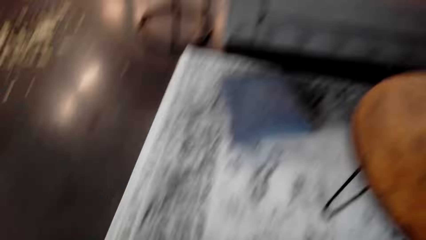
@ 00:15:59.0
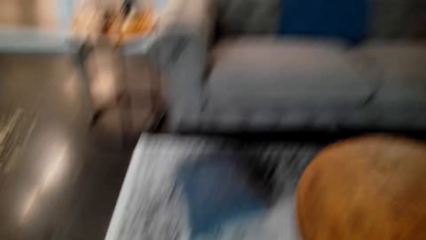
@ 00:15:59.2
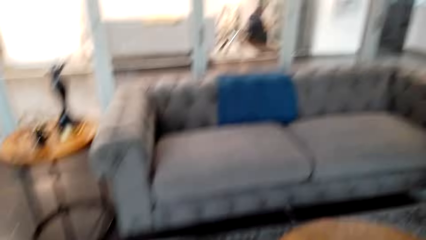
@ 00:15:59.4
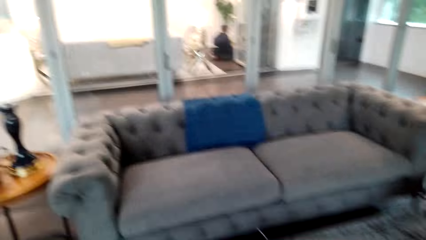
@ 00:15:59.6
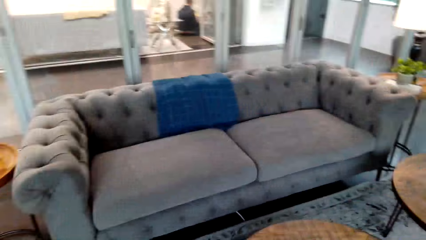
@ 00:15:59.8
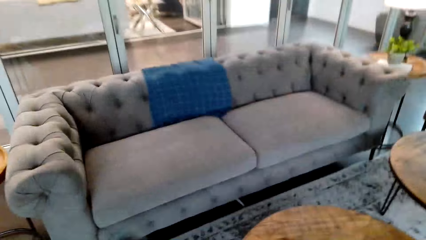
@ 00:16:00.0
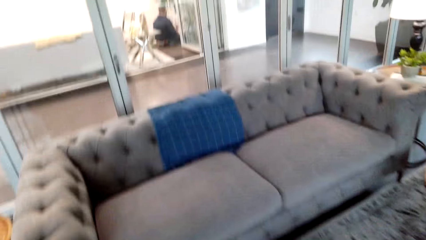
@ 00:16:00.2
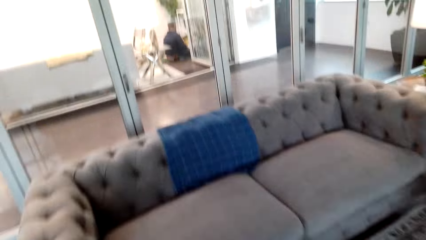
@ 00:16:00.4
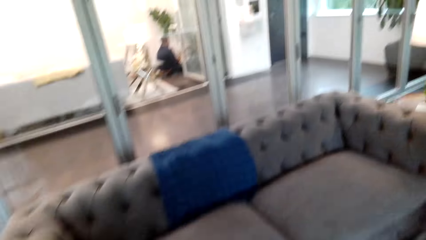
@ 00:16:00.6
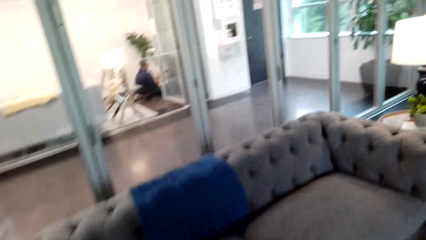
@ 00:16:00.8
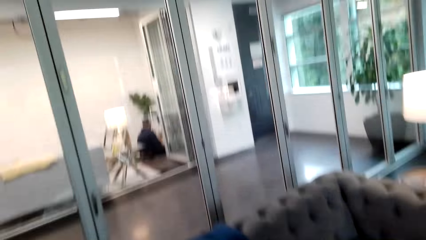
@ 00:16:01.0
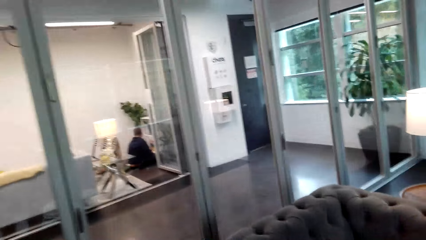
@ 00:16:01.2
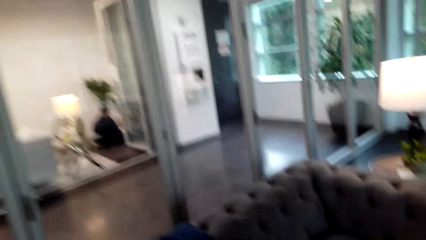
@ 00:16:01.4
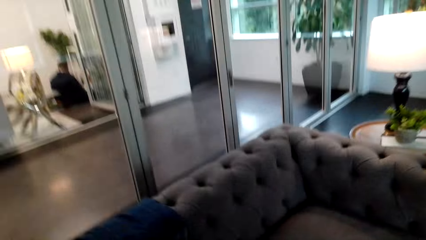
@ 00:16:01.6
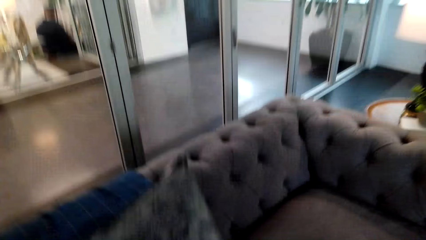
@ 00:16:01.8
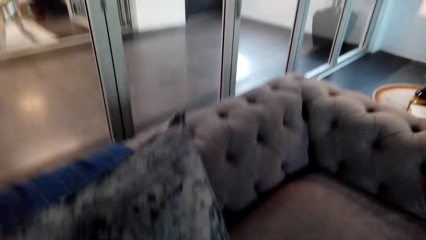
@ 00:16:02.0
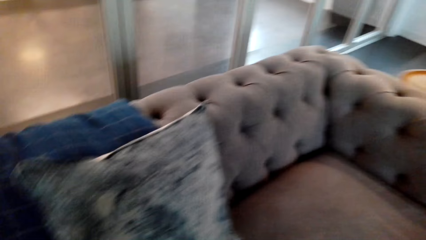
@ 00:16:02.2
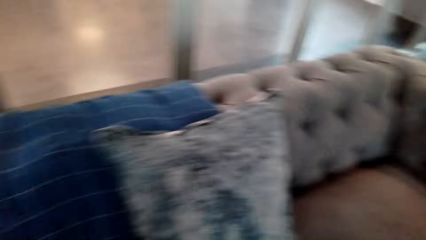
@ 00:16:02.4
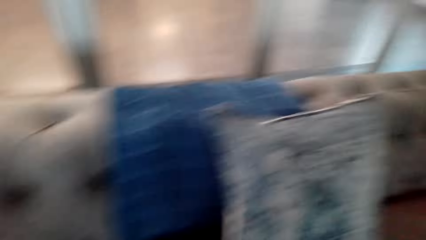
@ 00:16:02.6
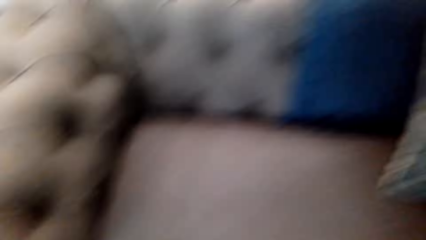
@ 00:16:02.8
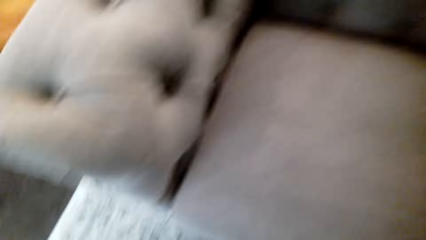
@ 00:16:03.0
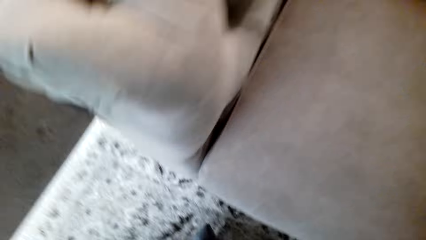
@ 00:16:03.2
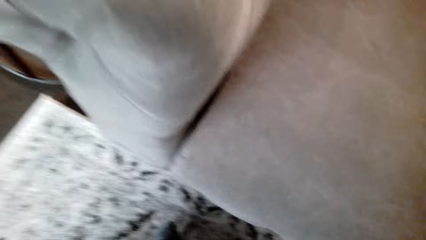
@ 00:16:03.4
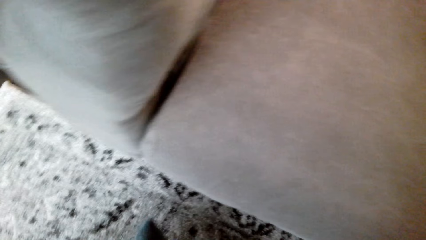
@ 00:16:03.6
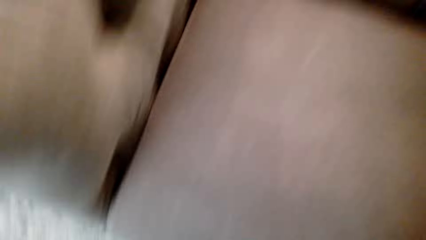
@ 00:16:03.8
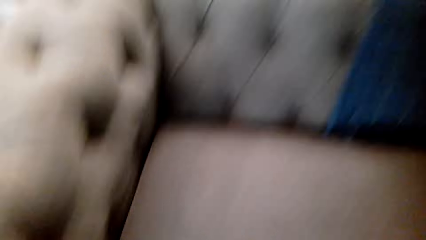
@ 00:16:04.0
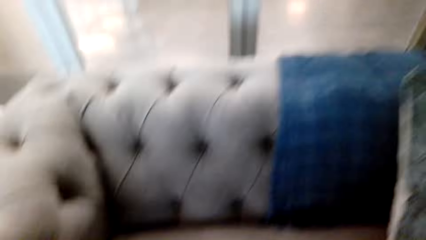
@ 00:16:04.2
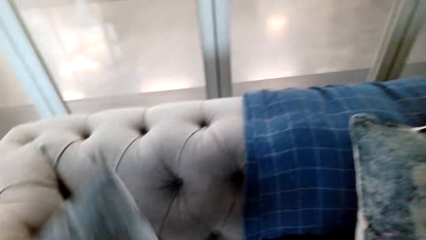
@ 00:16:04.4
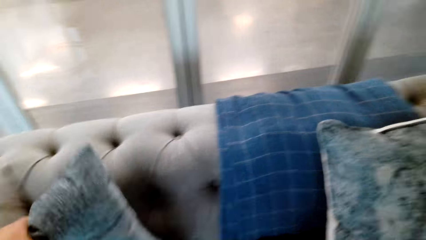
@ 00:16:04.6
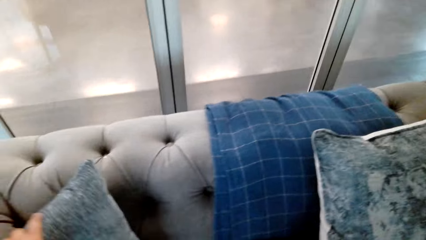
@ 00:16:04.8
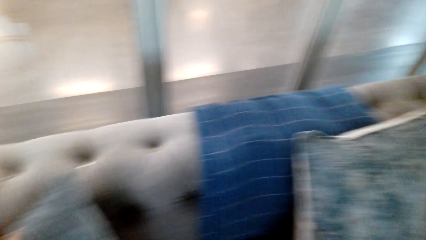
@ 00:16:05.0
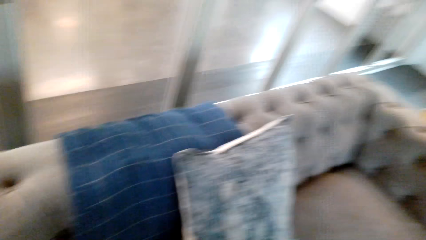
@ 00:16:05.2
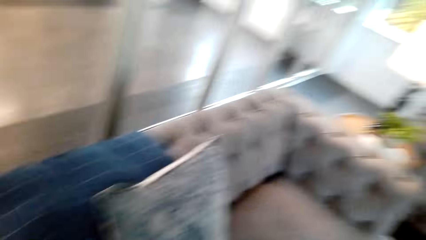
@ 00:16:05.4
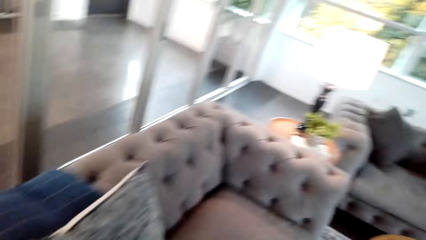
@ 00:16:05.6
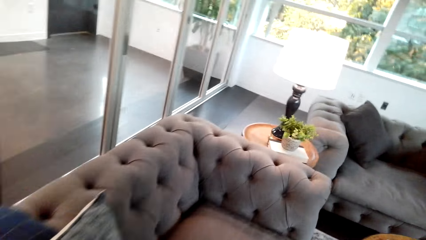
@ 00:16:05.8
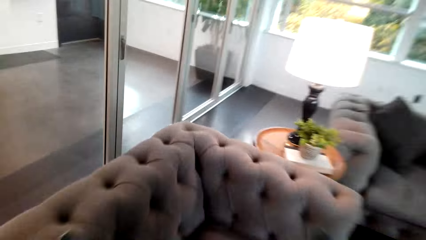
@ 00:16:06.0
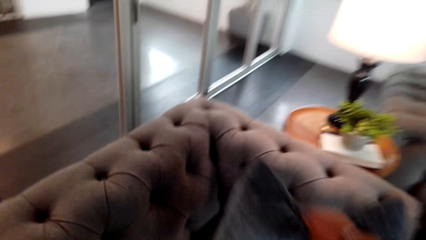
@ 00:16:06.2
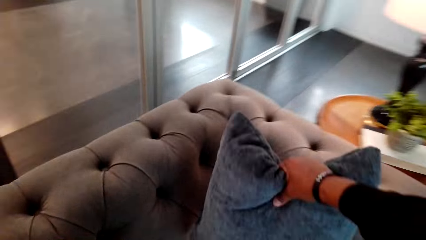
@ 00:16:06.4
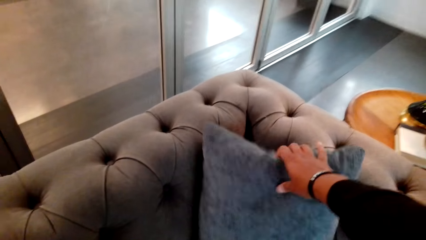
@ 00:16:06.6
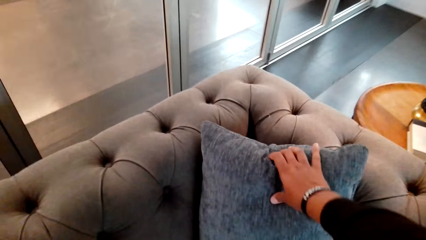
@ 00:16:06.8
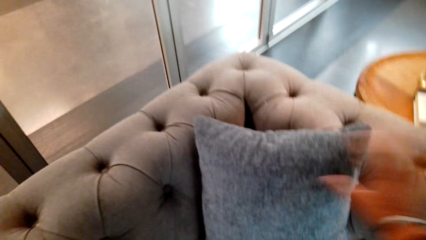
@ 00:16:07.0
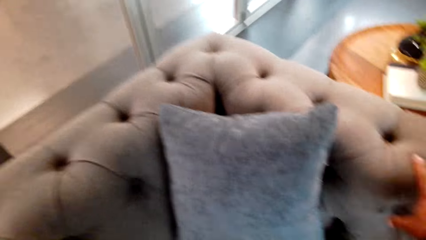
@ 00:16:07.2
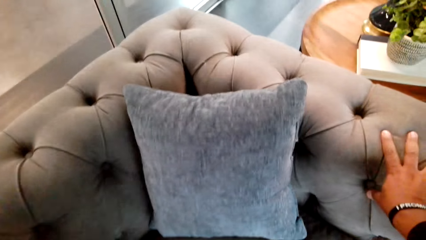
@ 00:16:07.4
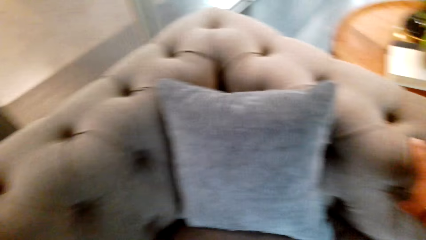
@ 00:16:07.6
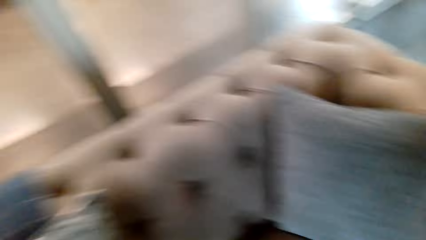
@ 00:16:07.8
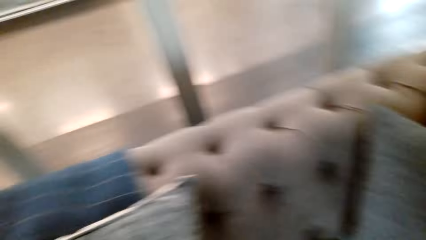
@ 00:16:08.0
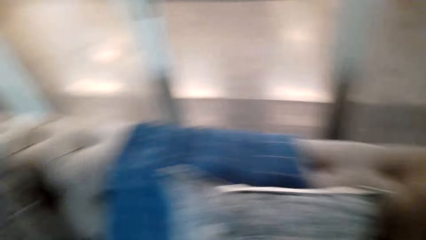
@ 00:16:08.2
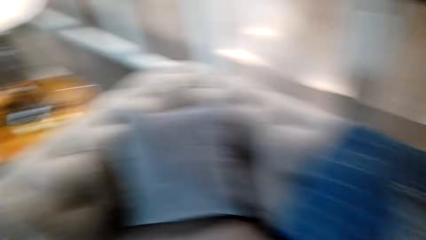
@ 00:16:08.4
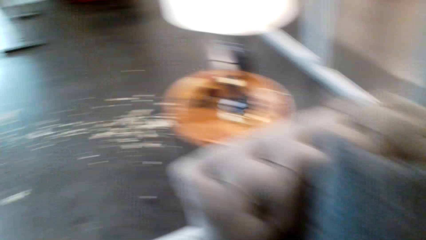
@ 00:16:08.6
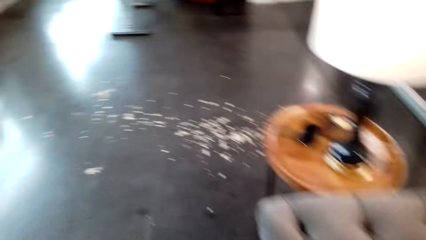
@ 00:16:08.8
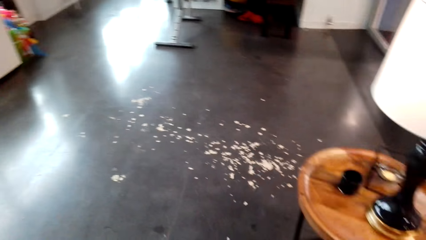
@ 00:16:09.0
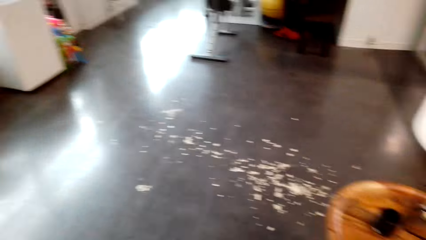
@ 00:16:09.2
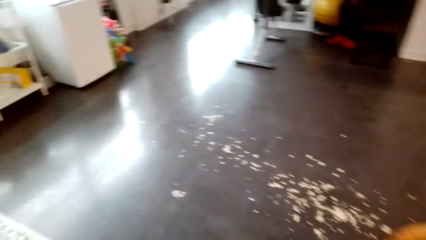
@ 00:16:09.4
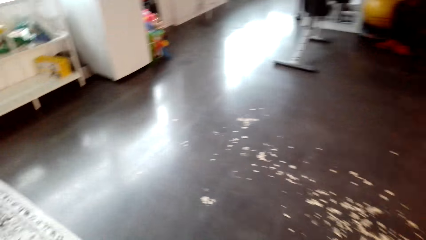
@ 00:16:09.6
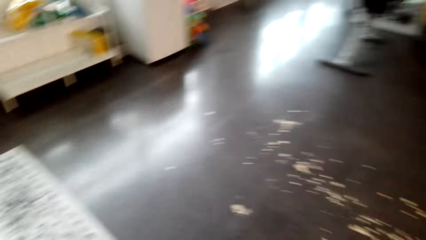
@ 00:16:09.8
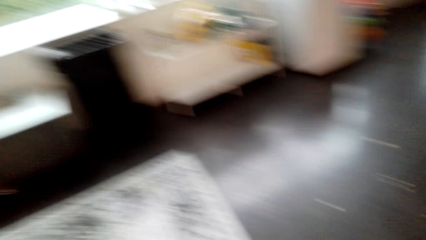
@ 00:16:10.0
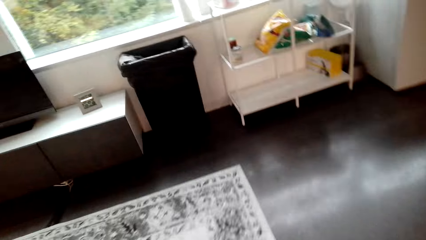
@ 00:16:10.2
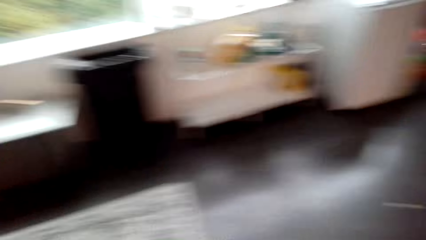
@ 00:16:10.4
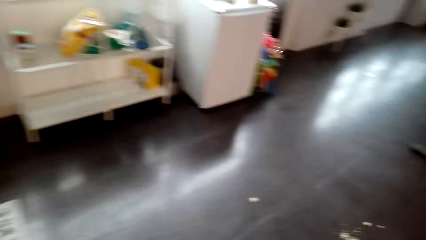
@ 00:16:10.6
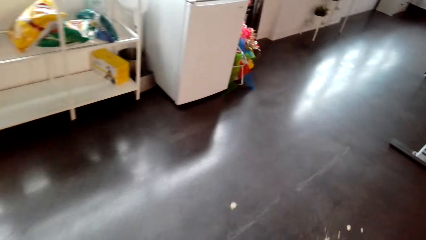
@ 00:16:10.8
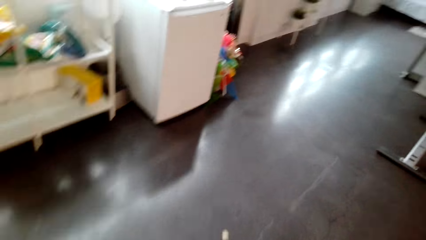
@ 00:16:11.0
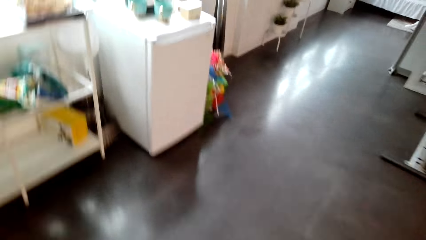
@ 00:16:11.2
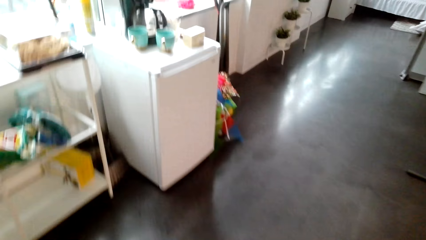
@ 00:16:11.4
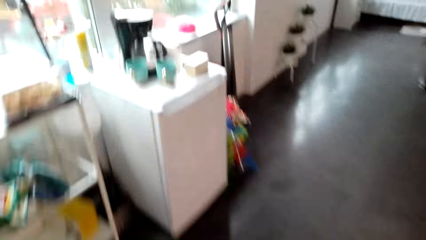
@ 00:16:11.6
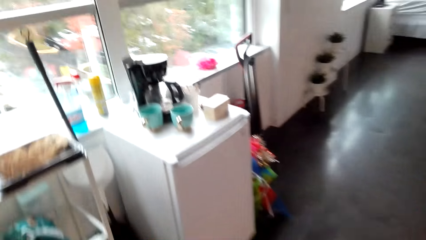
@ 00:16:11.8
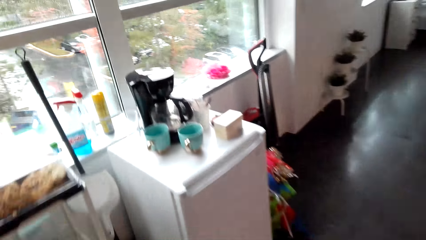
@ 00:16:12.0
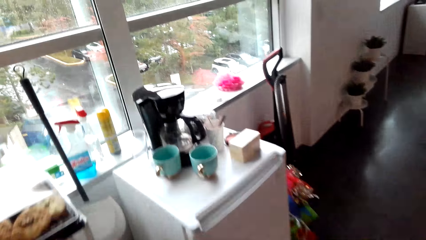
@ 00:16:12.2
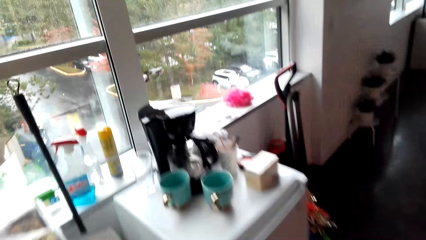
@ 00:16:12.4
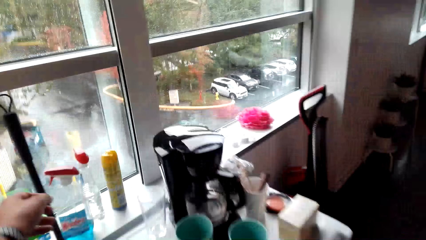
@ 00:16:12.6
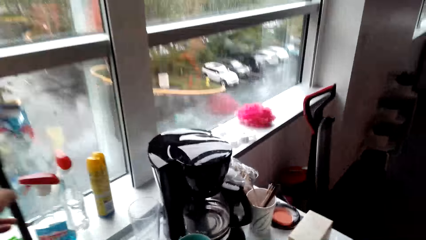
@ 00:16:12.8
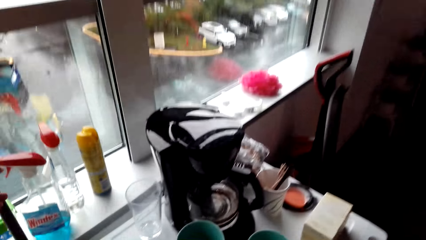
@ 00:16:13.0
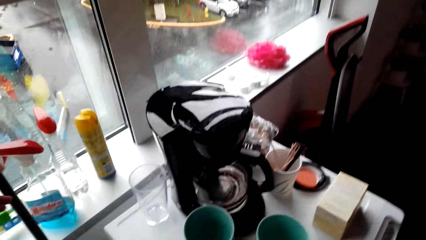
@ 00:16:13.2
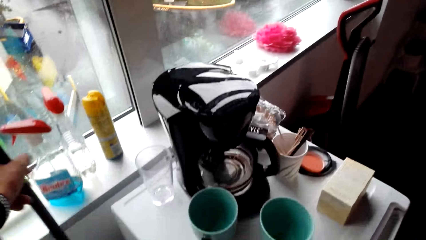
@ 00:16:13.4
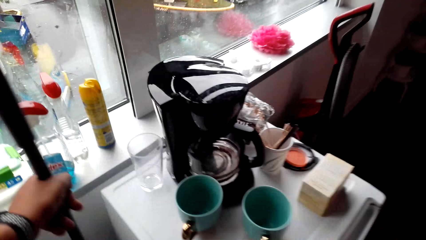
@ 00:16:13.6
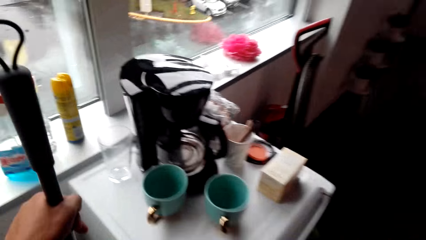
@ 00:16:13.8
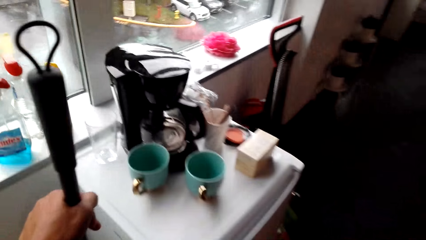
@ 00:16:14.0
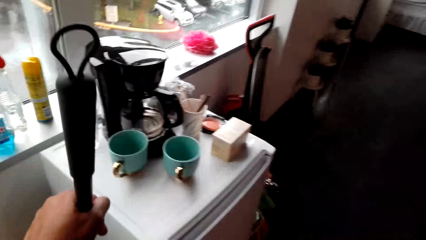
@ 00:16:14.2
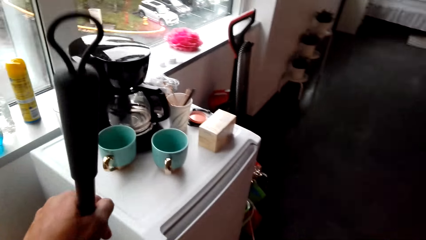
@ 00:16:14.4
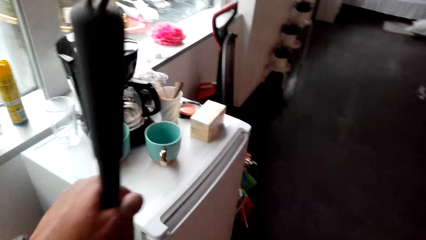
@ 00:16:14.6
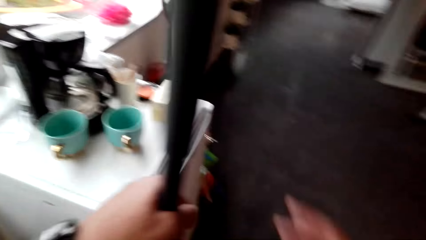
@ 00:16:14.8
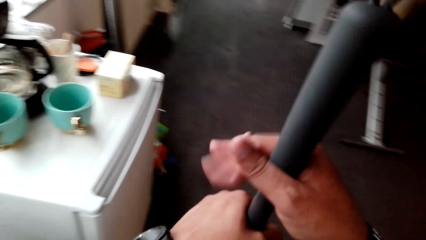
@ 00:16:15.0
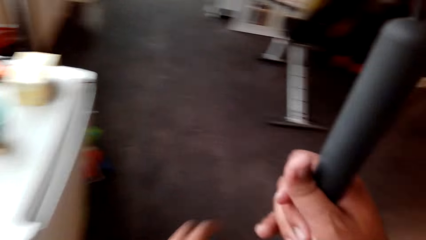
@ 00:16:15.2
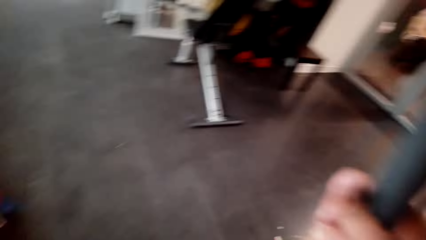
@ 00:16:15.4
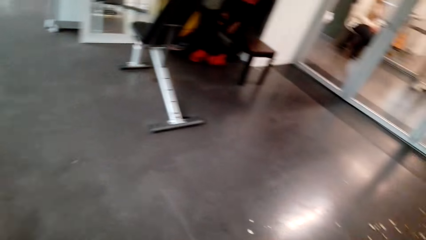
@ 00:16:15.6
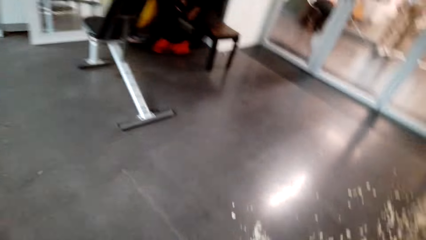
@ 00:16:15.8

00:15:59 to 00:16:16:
The camera wearer puts the pillow on the couch. They walk around the house and pick a broom.
